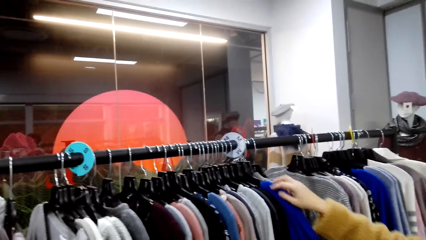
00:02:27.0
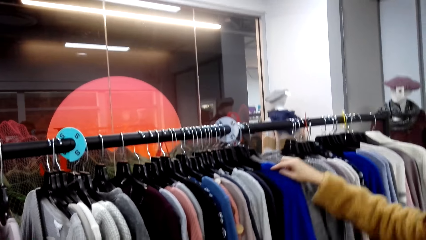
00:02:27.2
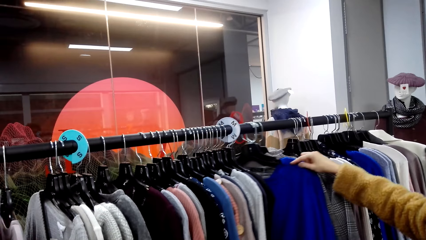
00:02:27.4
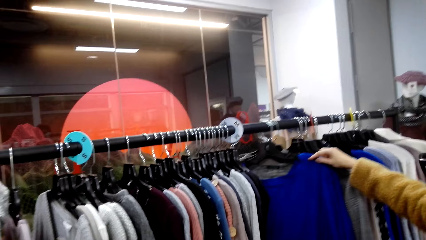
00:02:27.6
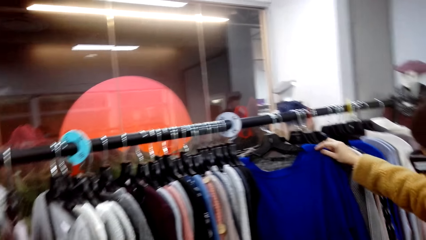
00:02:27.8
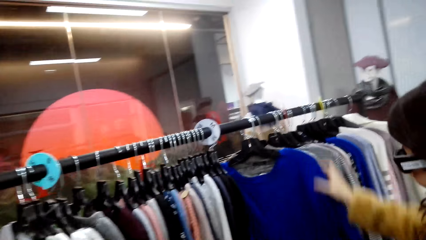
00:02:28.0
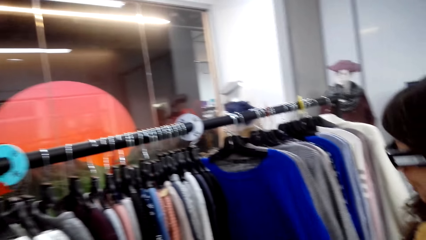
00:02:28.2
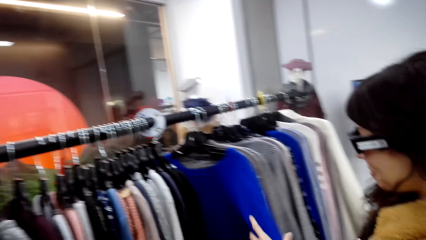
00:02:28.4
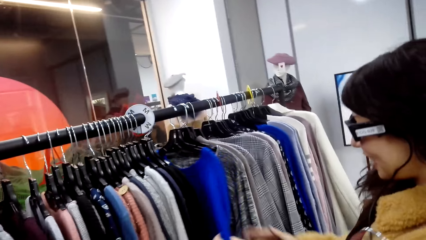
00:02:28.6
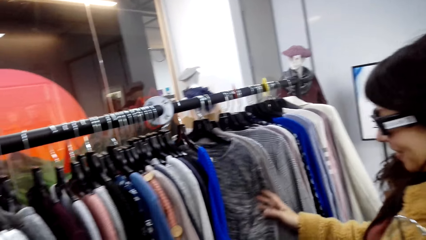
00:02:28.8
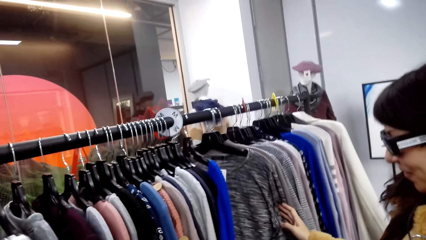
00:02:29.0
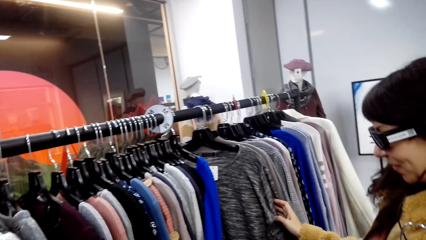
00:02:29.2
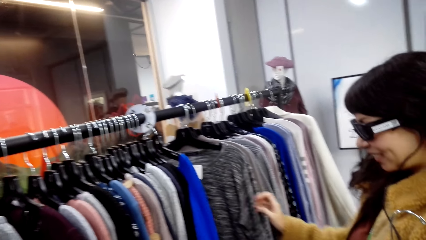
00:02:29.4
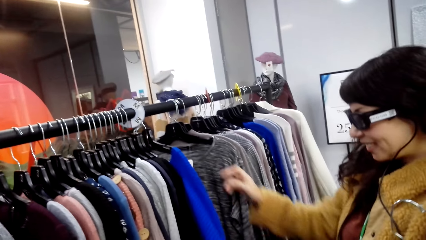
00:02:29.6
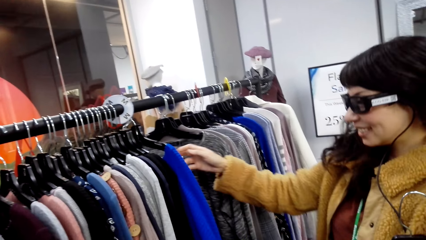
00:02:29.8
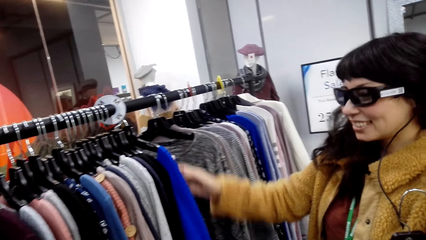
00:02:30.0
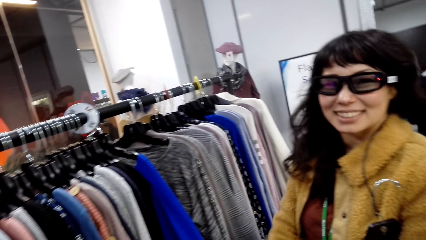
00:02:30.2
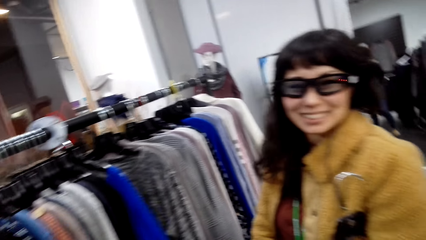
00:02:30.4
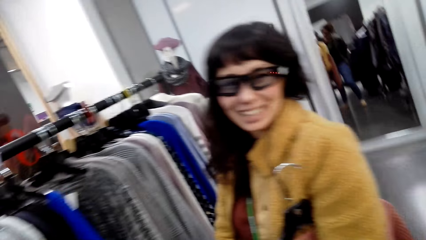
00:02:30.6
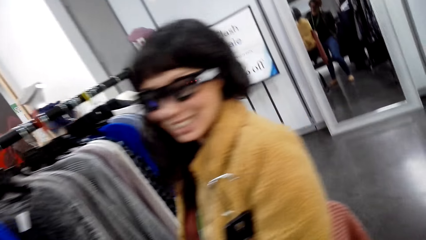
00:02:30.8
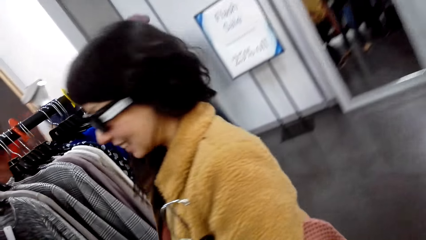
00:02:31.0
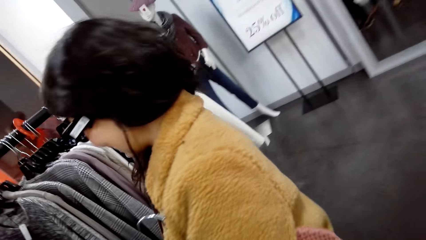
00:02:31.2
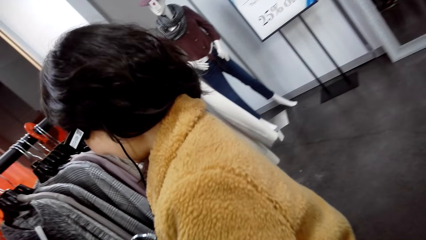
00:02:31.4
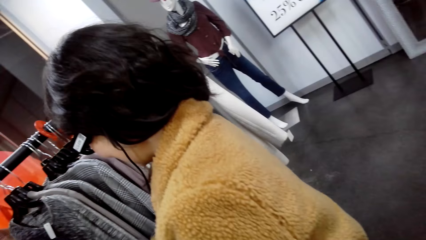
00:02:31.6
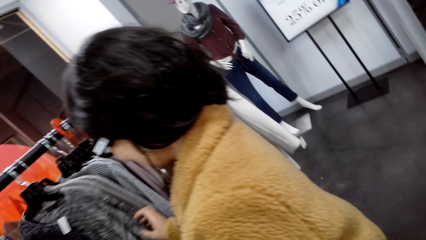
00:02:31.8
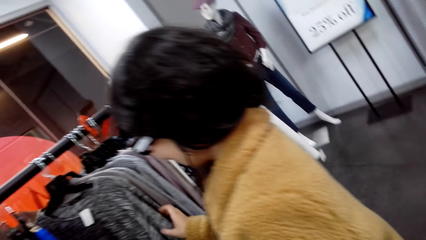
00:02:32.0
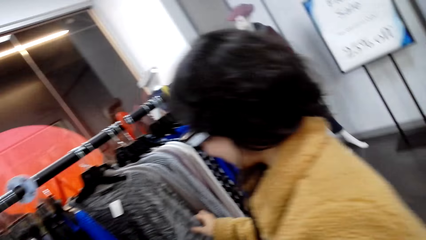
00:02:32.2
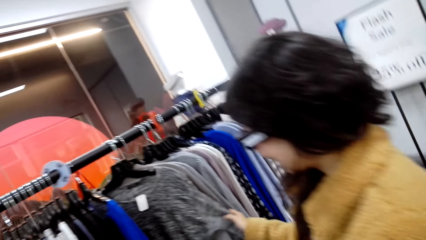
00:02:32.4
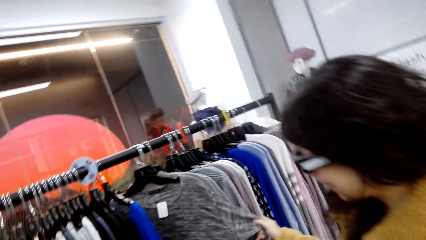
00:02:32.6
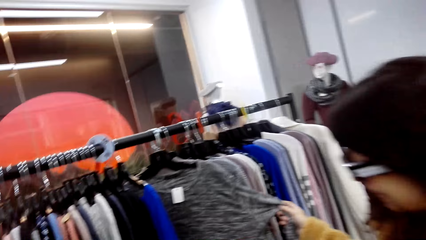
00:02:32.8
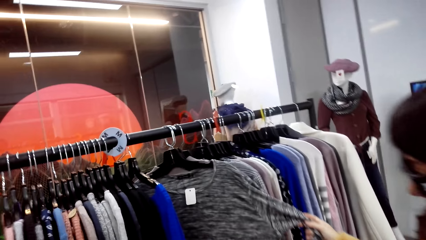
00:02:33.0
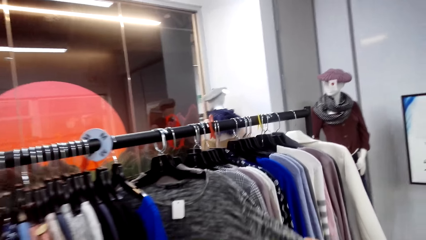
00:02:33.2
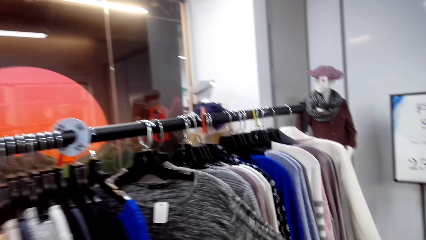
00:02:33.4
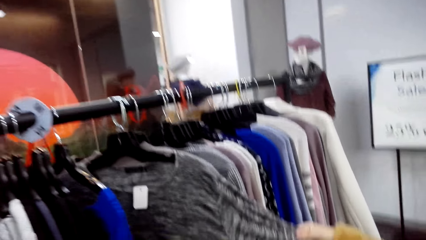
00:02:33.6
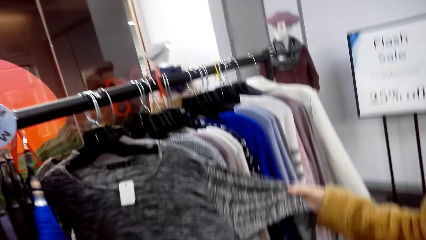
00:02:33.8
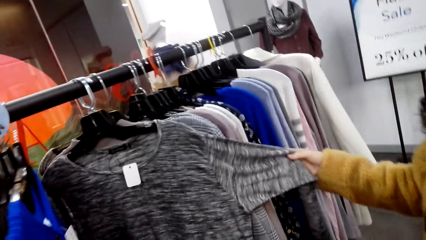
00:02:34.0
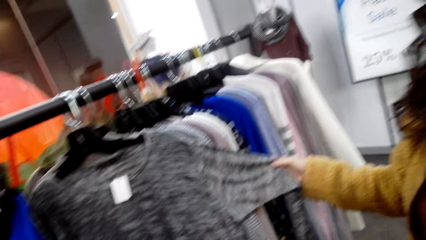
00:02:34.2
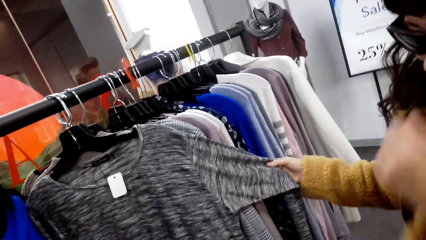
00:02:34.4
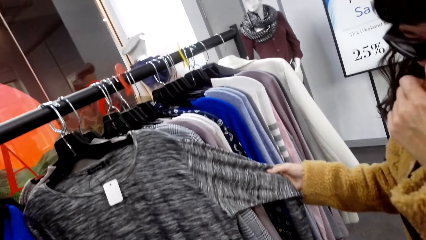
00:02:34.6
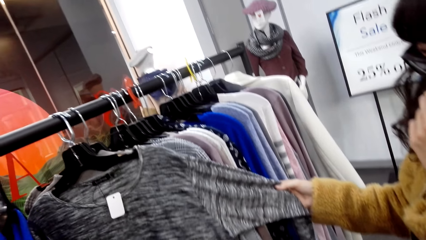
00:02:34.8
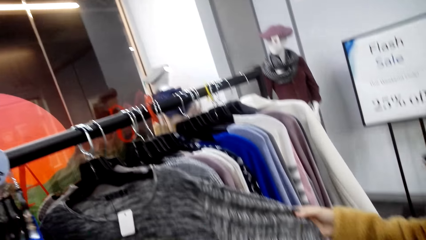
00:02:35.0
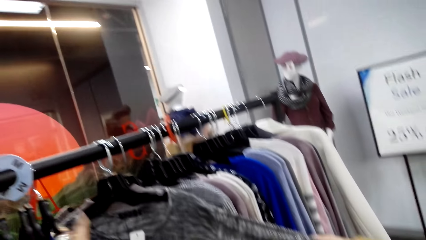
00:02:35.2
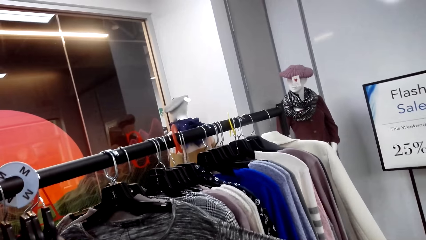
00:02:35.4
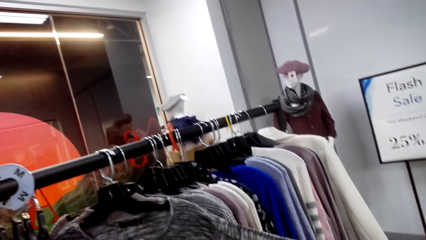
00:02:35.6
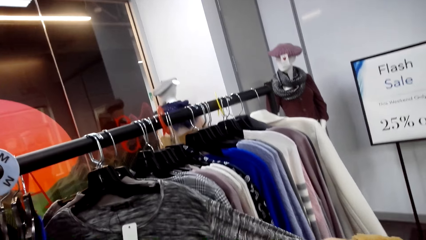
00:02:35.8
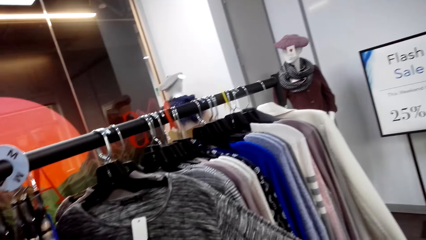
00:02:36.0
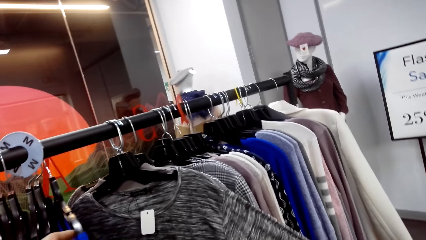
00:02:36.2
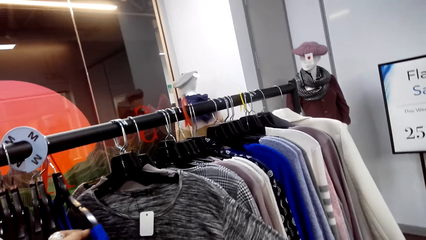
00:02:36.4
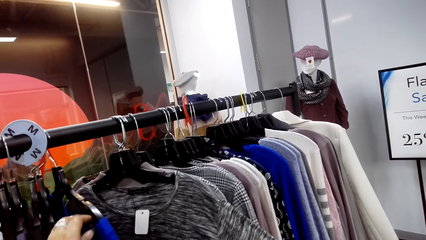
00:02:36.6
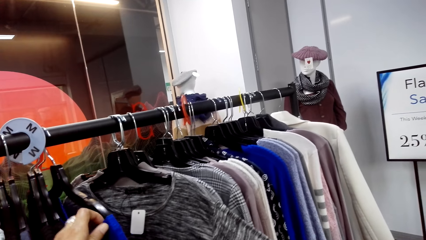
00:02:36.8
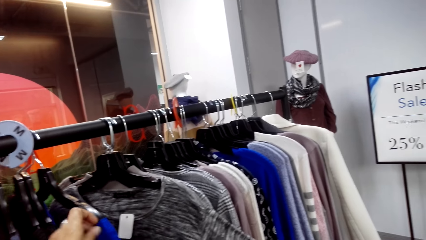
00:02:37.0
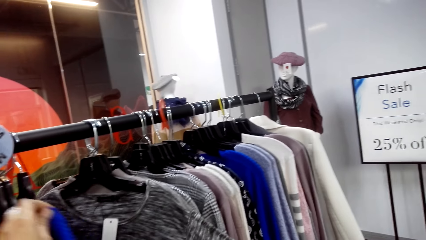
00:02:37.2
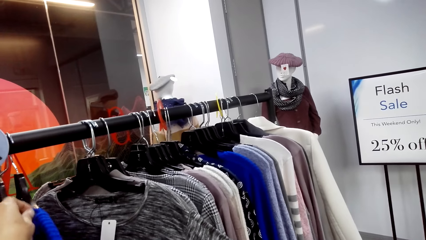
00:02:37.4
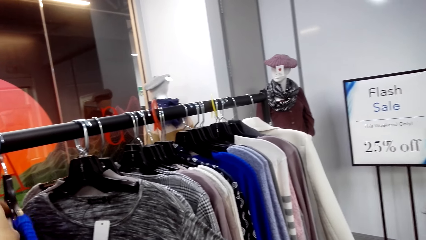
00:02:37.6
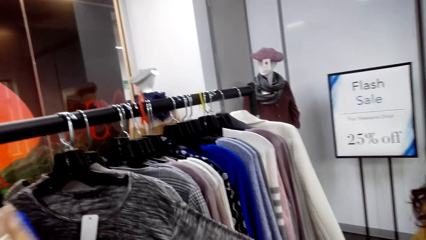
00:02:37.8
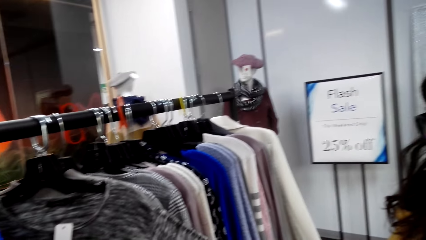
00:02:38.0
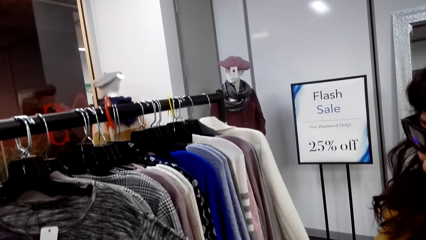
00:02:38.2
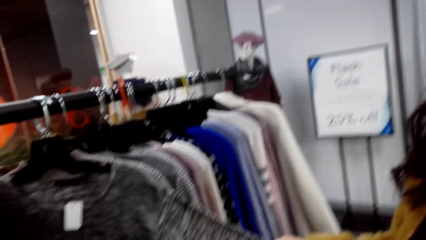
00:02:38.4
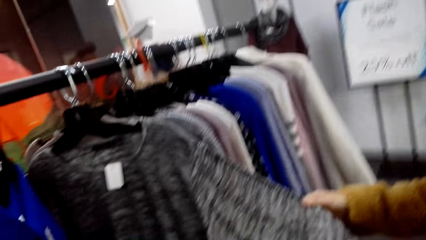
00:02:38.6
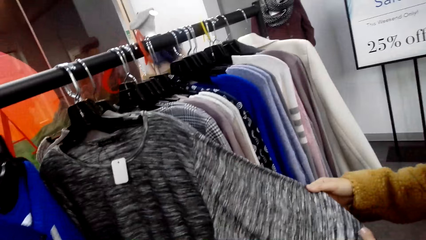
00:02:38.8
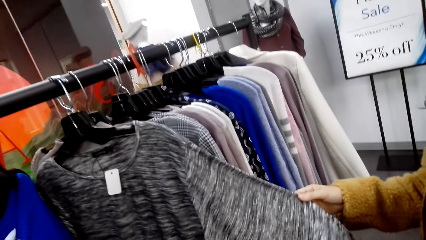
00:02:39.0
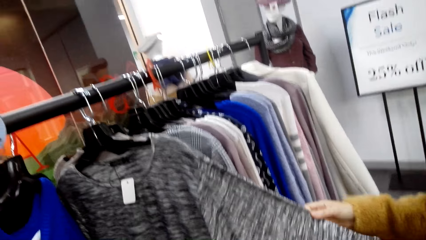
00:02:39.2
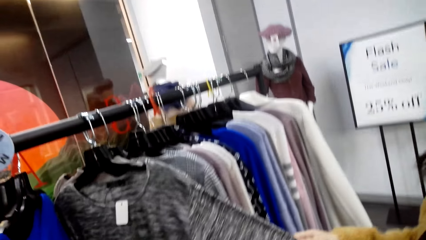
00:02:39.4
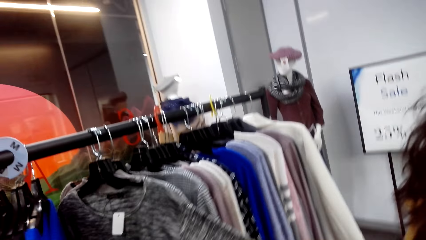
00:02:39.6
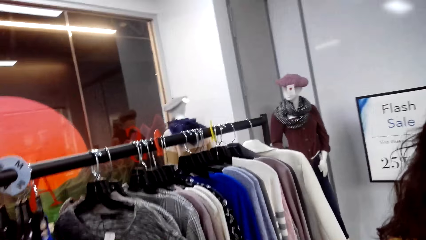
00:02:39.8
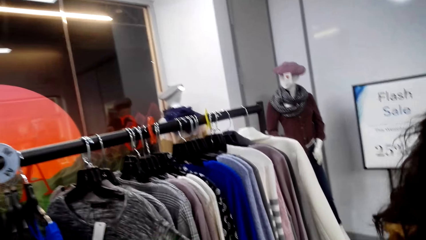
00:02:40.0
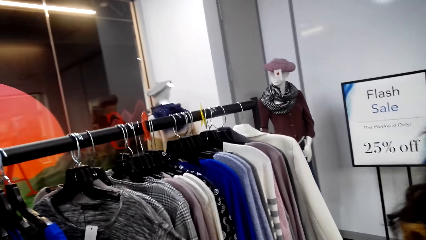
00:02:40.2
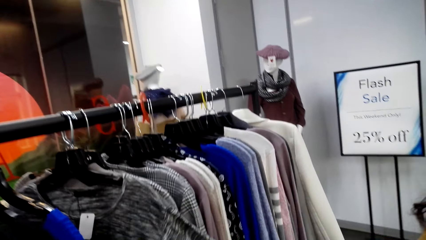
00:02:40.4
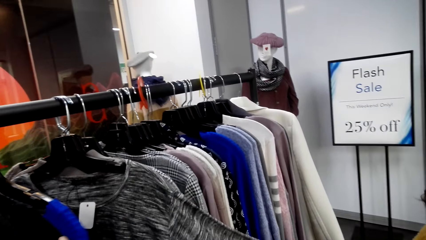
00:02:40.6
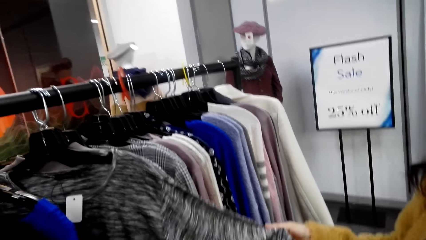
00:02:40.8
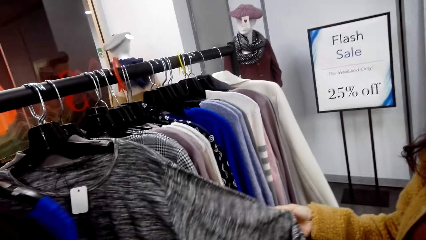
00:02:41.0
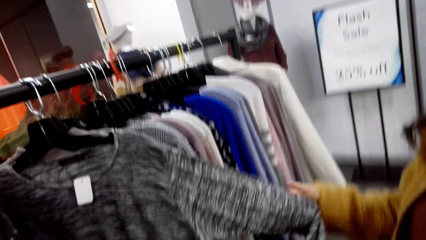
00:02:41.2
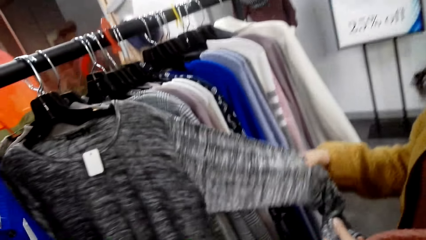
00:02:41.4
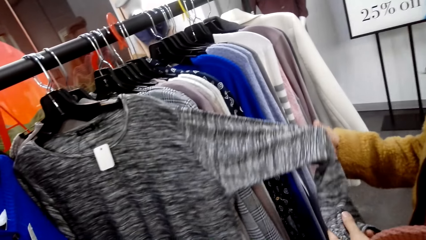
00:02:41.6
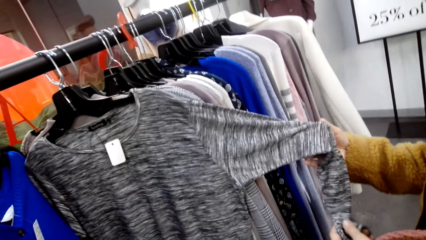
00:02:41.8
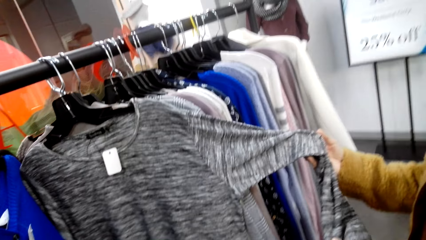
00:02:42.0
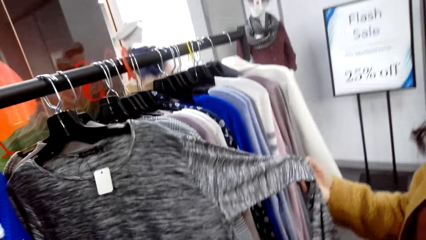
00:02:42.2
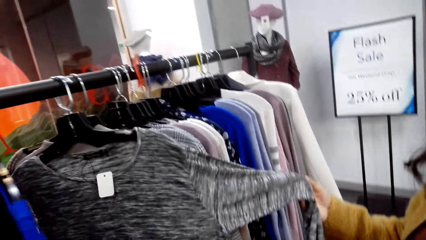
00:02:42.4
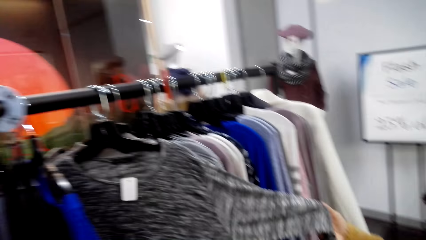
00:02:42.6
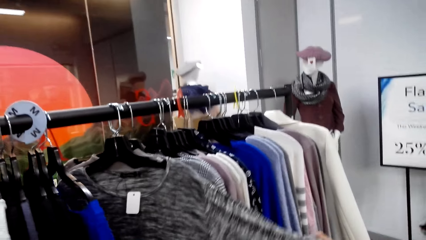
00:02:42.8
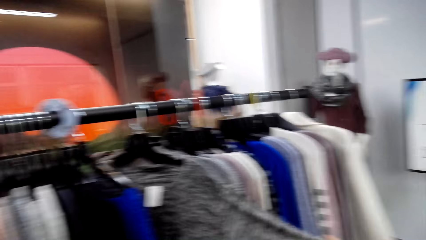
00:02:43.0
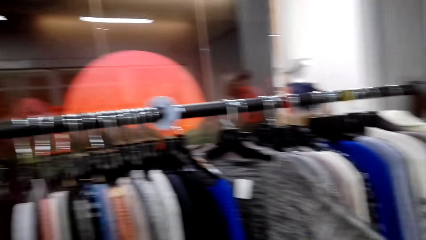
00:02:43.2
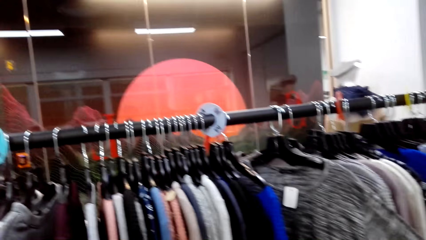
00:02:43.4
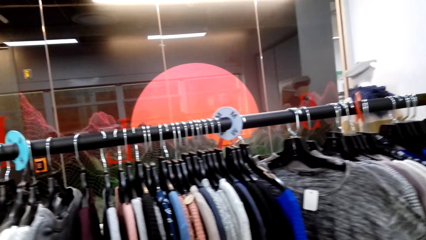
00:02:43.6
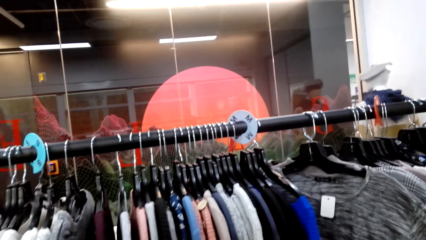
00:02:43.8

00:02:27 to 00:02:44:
A person checks out the sweatshirts. The camera wearer checks the sweater. They touch a cloth on the clothes rack.
